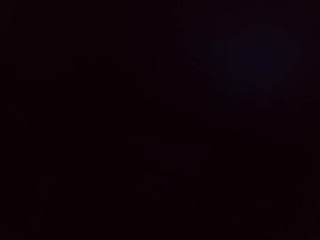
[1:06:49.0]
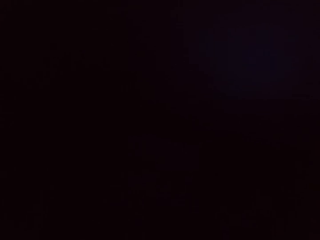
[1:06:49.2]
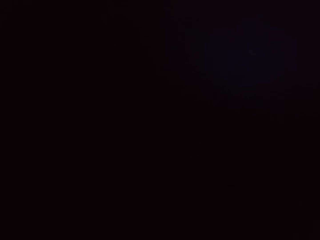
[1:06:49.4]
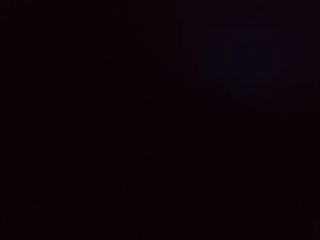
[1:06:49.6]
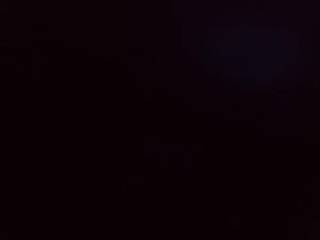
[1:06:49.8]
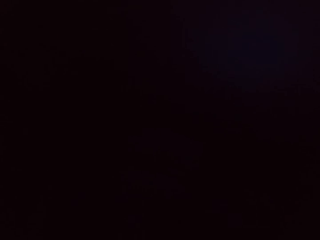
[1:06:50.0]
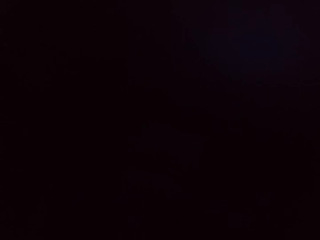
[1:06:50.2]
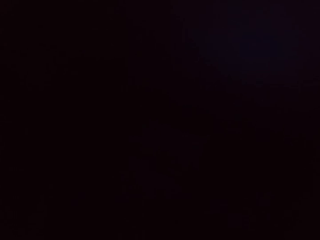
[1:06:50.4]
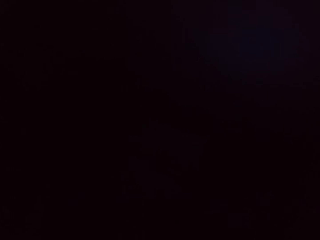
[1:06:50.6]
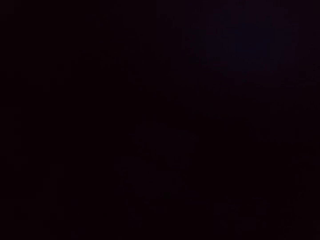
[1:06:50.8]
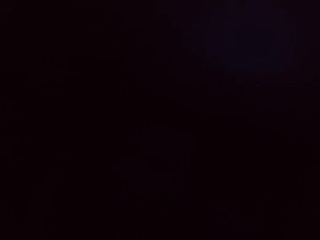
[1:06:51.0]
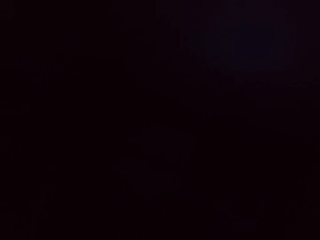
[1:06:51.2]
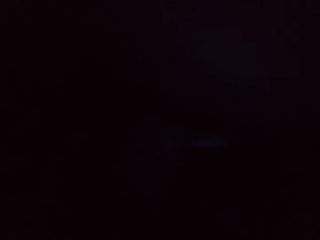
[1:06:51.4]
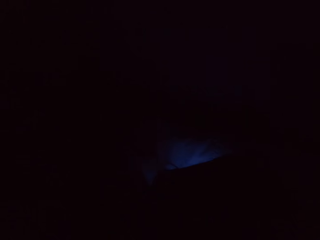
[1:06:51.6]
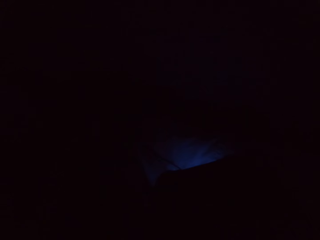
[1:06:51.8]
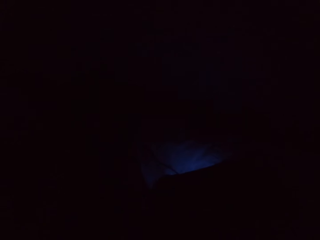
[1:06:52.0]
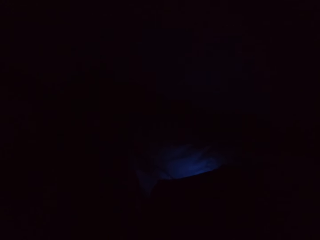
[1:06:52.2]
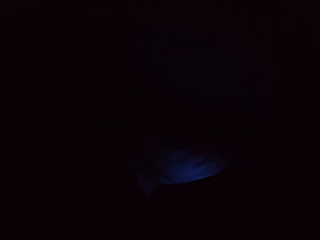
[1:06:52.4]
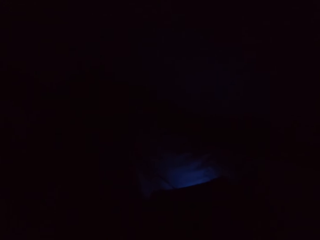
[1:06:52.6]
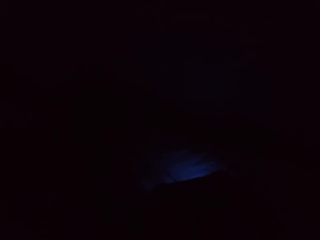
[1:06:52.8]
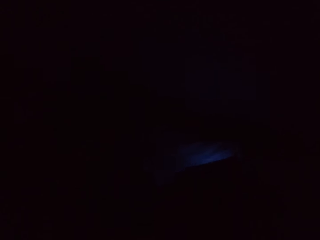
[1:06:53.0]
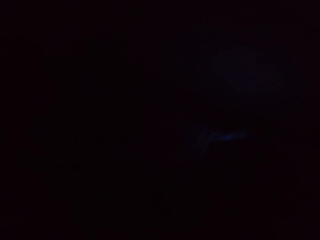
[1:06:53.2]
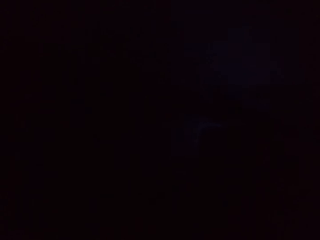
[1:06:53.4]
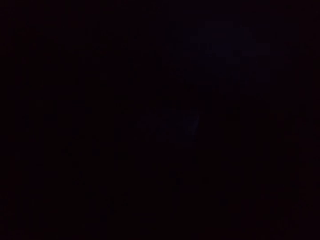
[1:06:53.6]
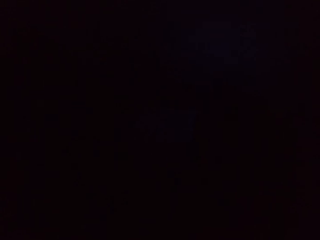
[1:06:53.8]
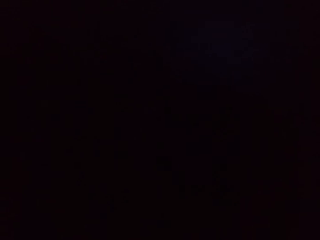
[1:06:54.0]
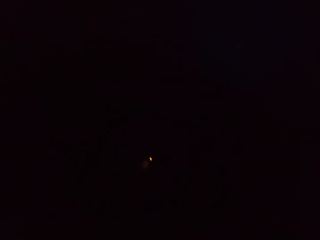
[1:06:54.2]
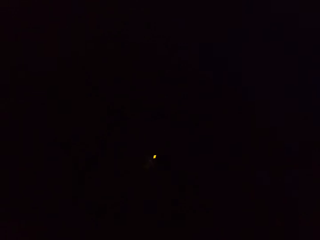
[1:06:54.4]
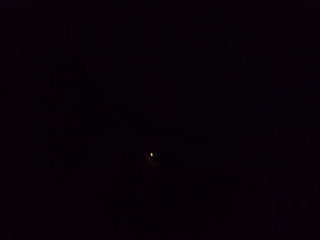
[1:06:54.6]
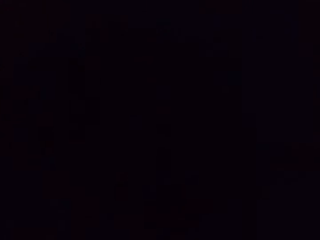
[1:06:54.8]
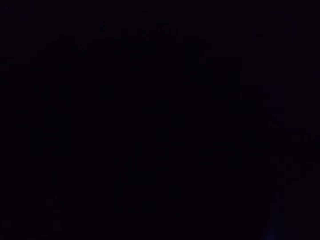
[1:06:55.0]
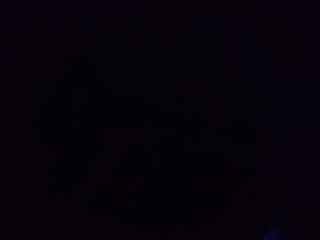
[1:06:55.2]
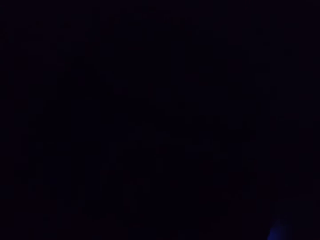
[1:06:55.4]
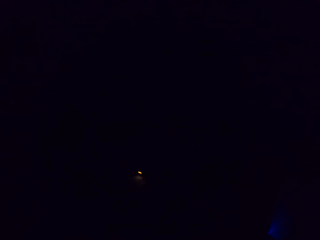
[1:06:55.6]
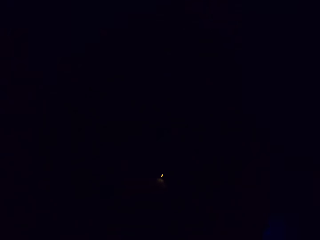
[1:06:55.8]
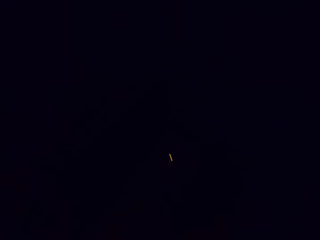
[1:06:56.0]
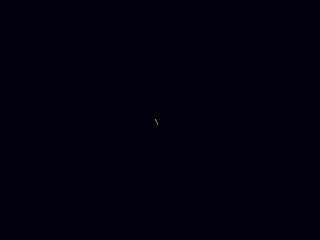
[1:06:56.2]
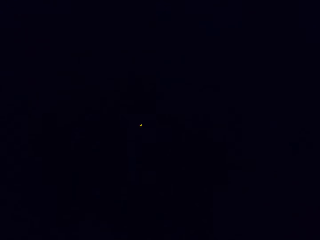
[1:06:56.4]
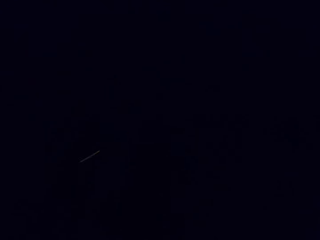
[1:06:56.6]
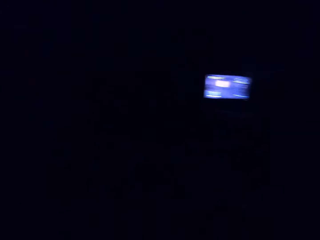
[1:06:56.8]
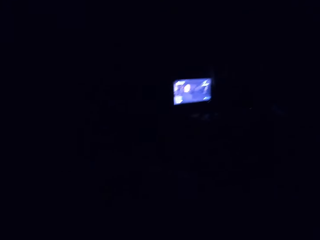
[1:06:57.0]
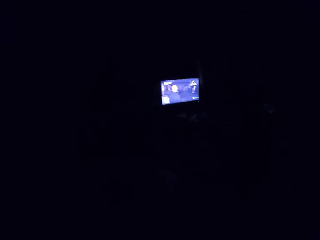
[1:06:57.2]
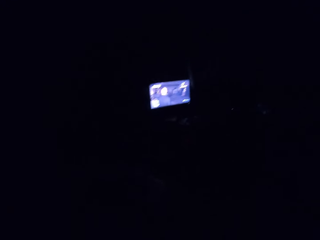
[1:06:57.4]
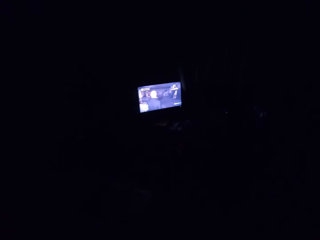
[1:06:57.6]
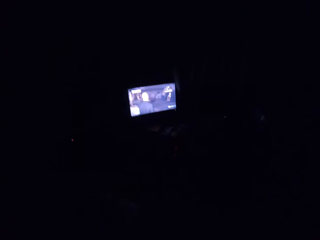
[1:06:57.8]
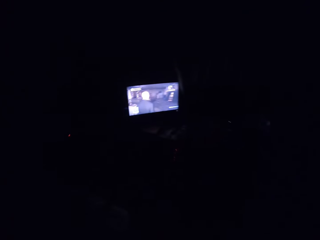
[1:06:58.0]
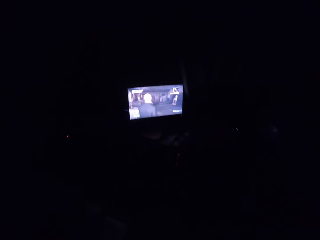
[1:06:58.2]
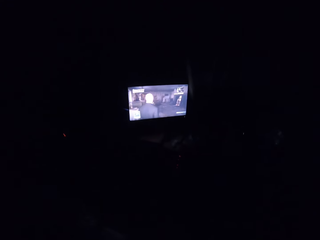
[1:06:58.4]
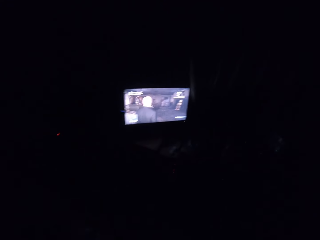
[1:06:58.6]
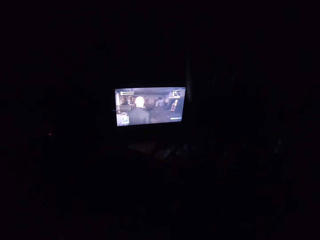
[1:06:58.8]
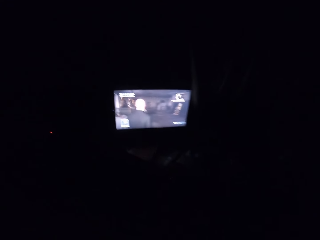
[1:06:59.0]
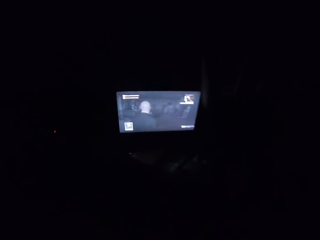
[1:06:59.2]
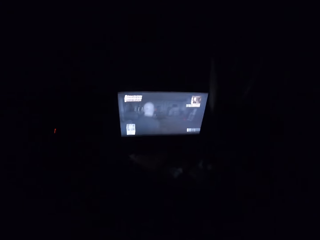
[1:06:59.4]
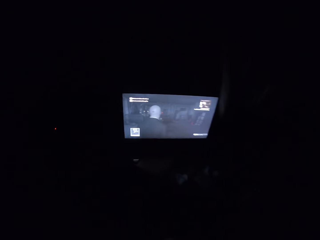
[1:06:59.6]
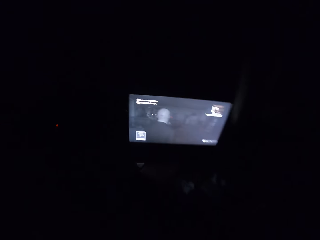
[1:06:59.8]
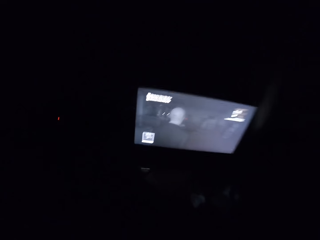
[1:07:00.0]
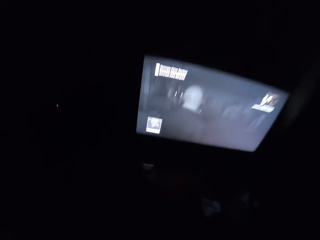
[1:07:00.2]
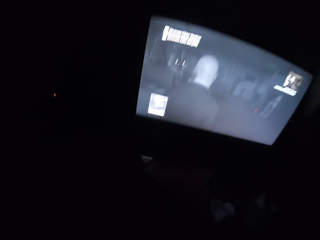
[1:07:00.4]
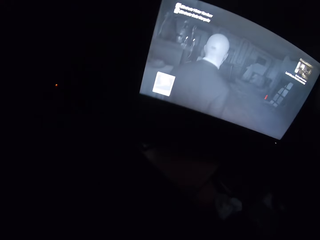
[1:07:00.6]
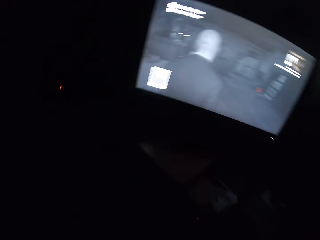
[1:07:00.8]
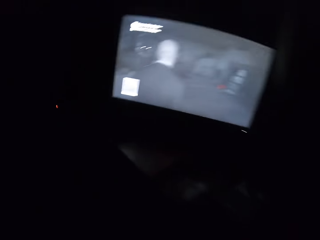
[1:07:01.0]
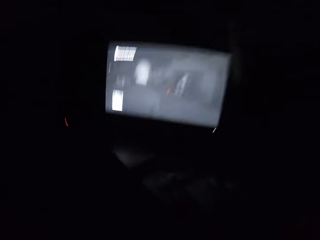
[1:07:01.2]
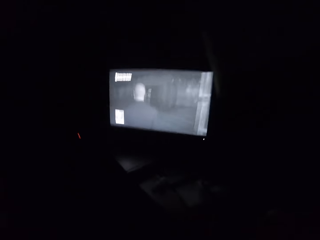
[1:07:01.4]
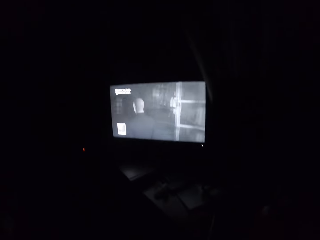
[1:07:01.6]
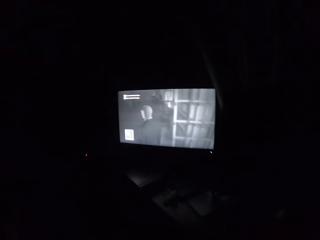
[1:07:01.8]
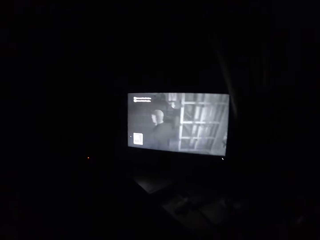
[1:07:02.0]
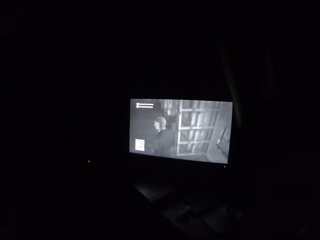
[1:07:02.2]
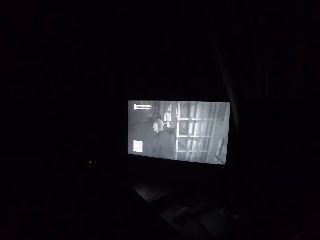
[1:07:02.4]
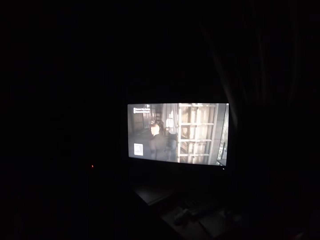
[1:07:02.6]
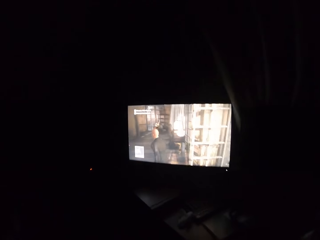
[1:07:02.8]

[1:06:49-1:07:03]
The camera wearer plays a video game on the television. They turn to the side.

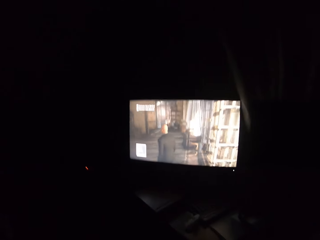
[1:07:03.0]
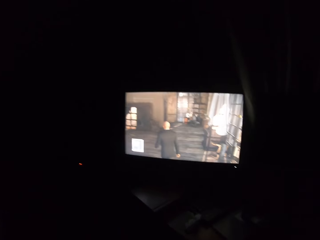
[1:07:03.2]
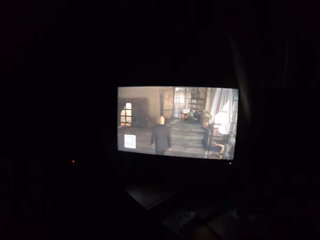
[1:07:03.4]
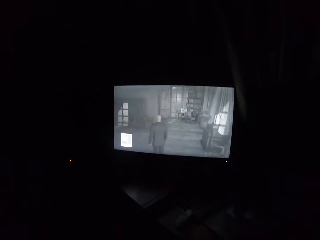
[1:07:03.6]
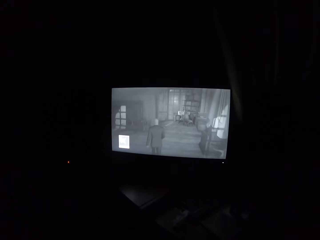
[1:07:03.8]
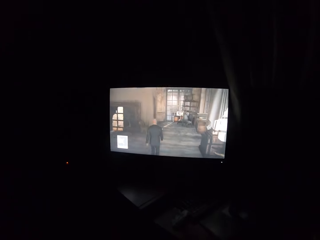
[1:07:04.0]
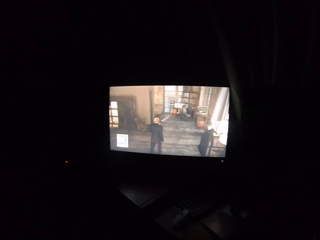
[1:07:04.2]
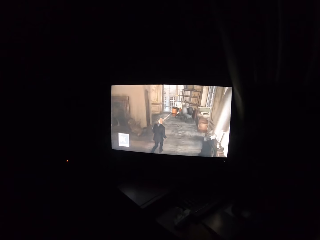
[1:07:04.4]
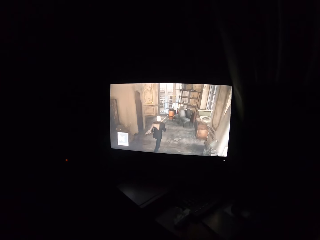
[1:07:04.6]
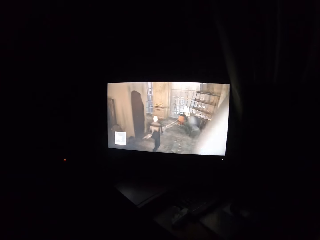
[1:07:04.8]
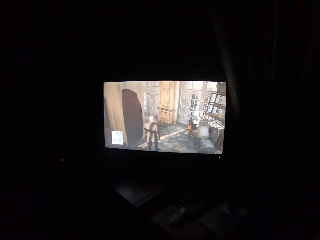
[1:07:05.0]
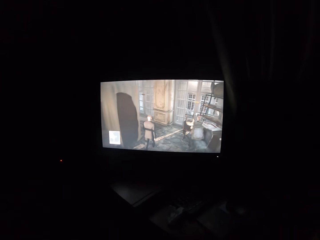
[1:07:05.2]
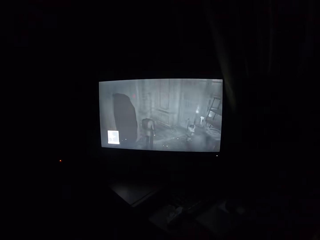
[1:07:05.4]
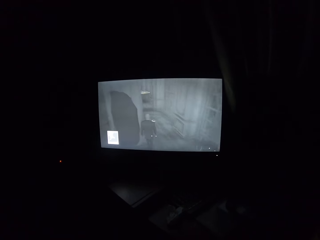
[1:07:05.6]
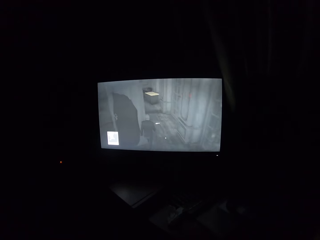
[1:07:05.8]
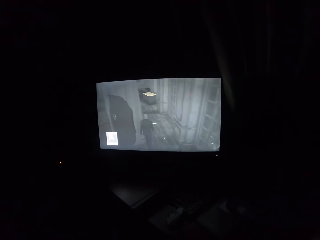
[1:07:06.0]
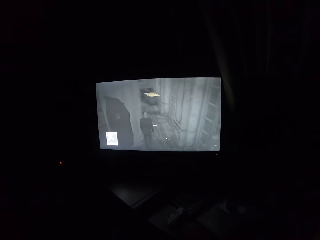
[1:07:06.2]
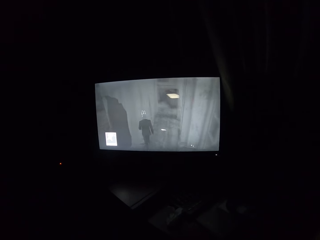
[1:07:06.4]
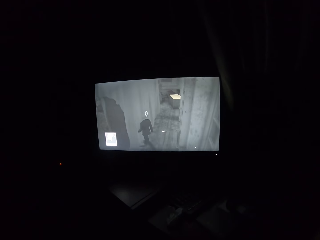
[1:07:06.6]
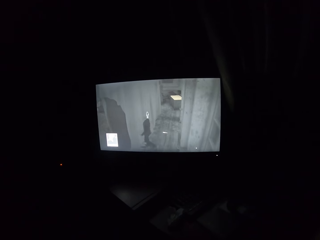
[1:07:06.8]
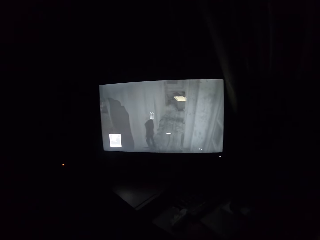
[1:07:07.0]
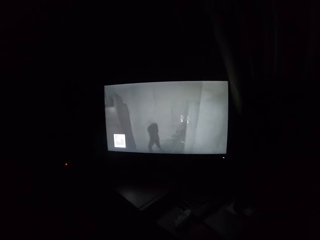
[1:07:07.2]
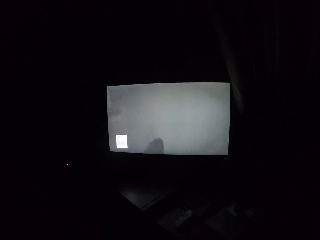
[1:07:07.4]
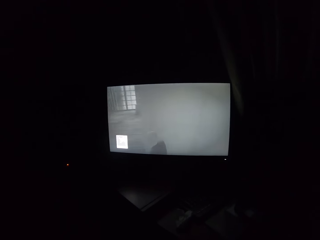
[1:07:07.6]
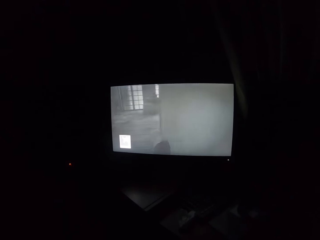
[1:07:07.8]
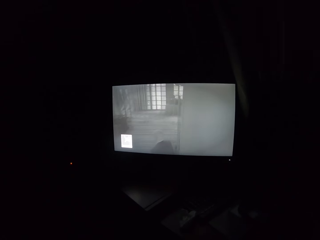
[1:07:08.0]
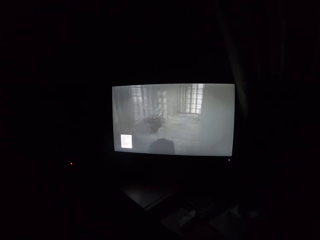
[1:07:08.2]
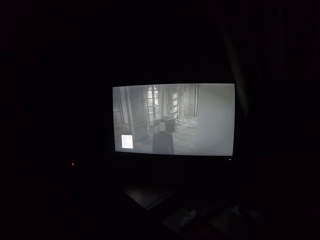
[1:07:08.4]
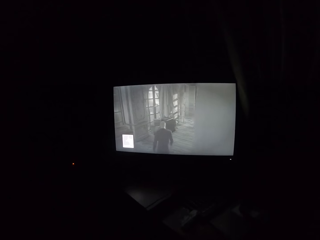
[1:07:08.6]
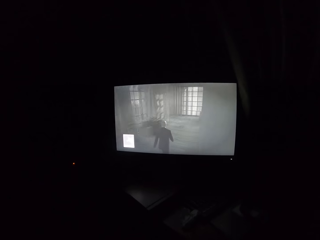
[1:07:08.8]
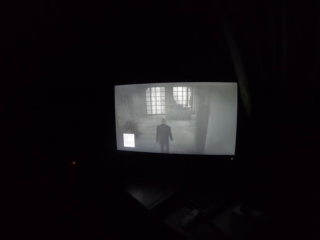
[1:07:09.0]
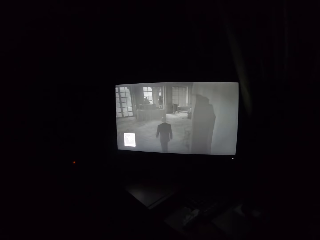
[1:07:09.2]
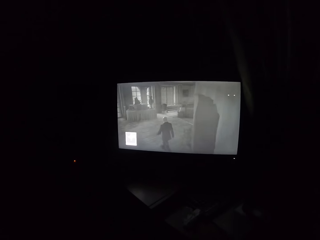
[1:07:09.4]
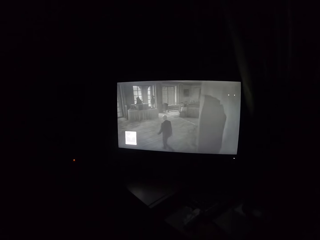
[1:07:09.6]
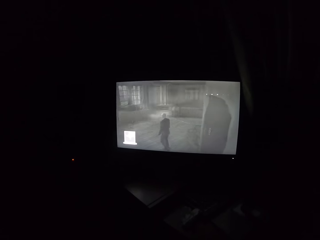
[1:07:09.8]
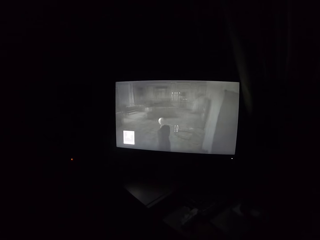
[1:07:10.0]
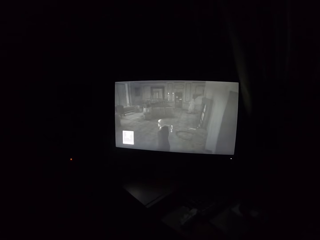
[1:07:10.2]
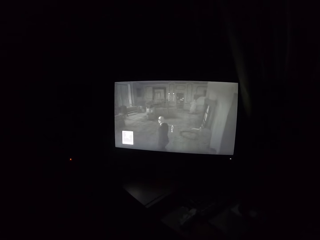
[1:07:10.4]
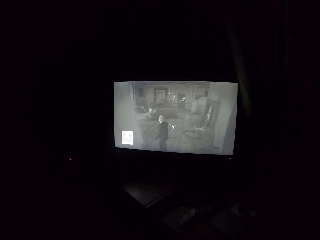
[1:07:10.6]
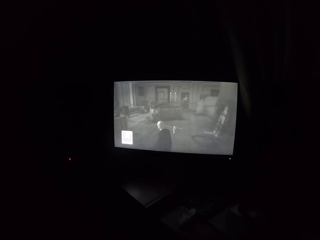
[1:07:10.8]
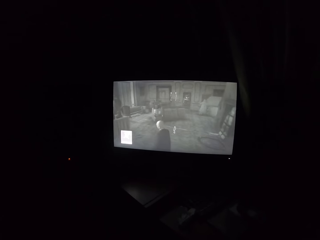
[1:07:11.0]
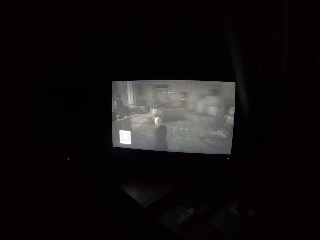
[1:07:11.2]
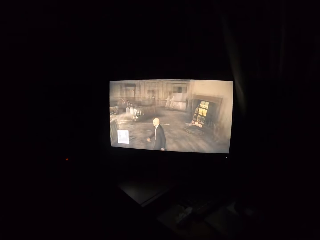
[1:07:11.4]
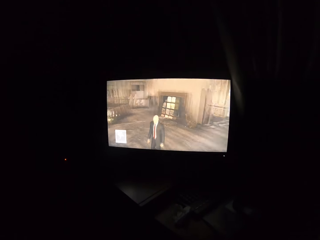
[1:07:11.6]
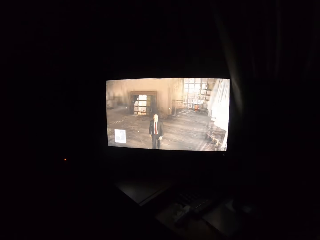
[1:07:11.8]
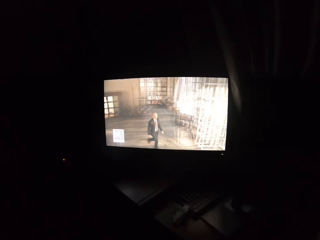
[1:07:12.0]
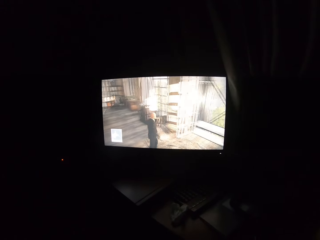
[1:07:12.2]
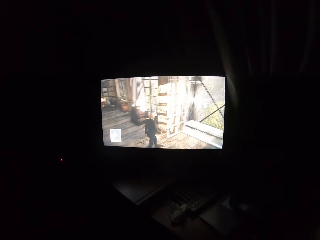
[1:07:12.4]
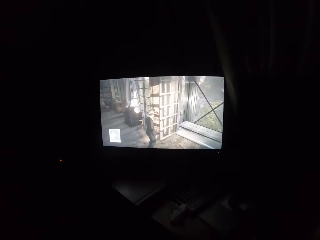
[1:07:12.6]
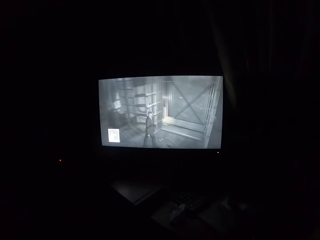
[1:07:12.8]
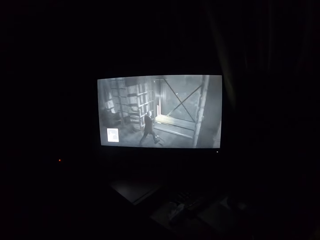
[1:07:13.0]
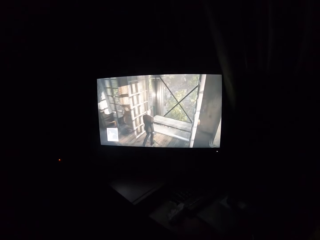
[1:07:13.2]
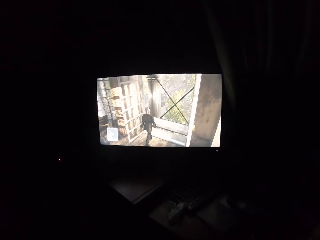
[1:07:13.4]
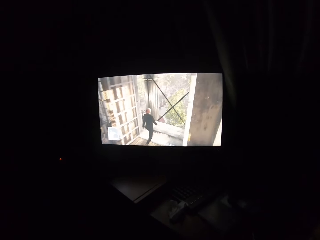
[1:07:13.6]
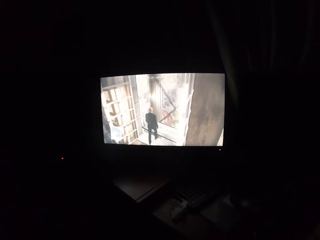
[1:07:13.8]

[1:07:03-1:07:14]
The camera wearer plays a video game on the television. They play the video game.
